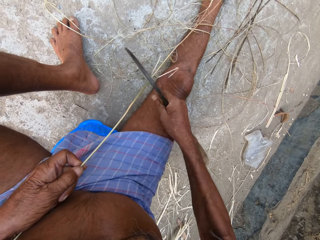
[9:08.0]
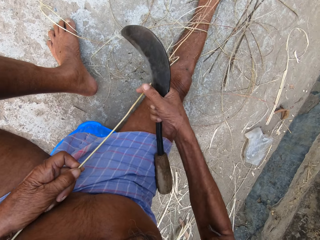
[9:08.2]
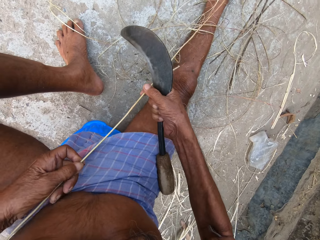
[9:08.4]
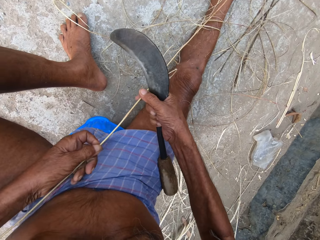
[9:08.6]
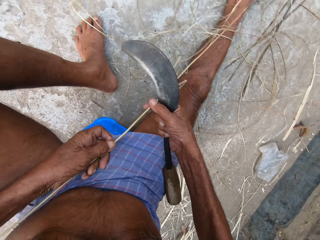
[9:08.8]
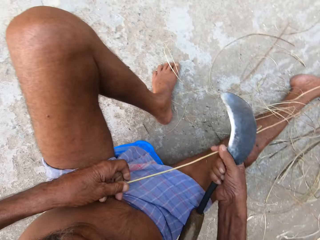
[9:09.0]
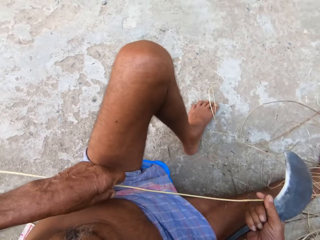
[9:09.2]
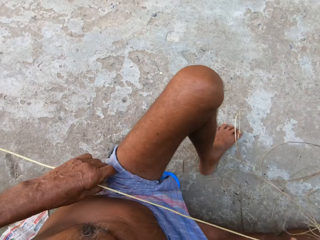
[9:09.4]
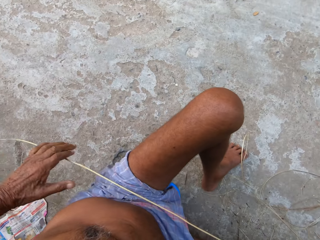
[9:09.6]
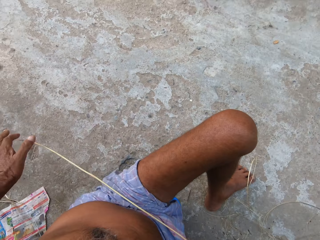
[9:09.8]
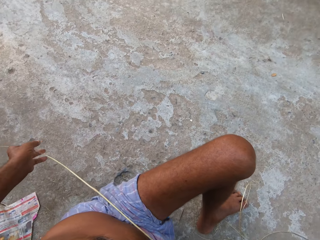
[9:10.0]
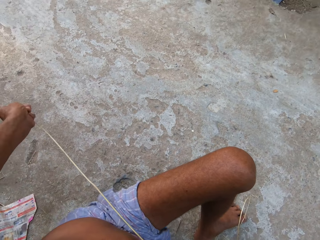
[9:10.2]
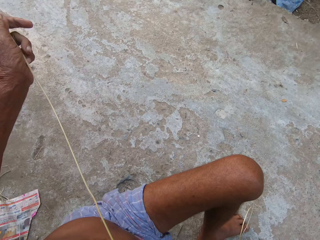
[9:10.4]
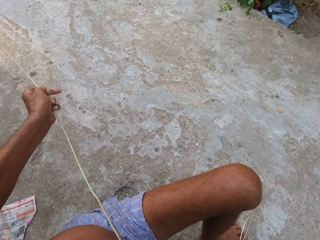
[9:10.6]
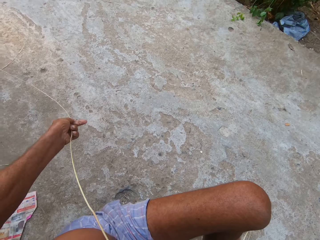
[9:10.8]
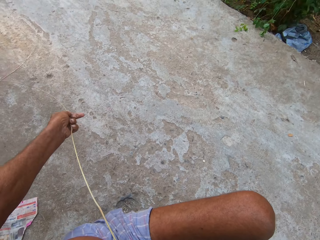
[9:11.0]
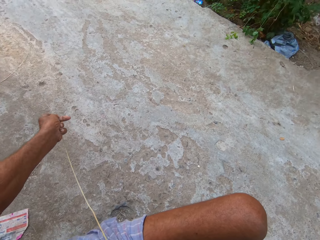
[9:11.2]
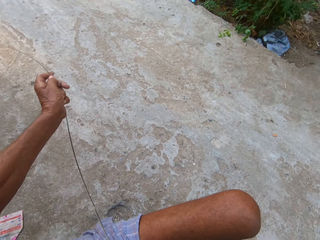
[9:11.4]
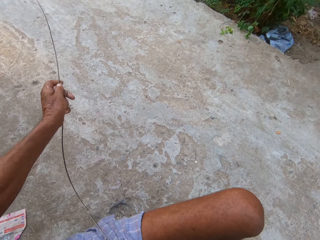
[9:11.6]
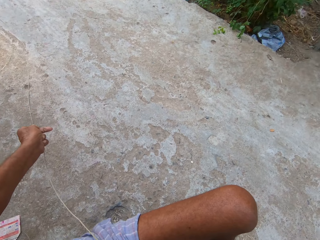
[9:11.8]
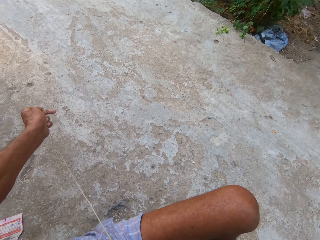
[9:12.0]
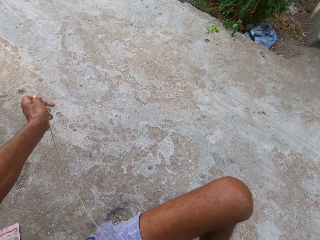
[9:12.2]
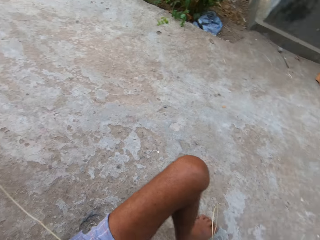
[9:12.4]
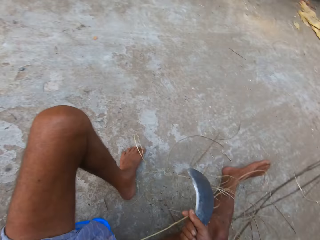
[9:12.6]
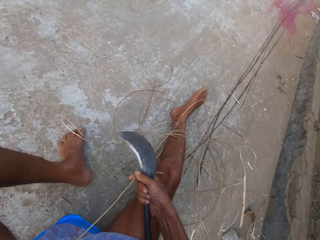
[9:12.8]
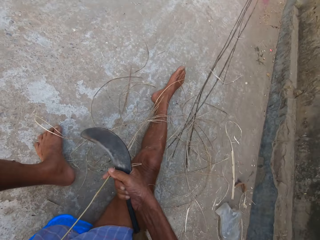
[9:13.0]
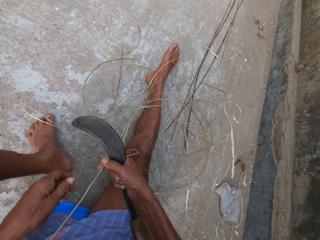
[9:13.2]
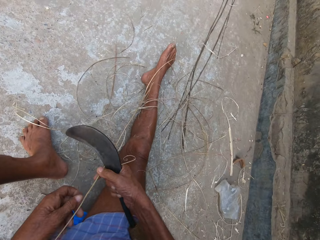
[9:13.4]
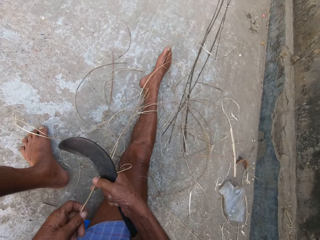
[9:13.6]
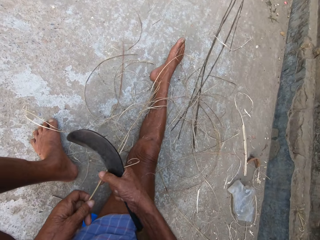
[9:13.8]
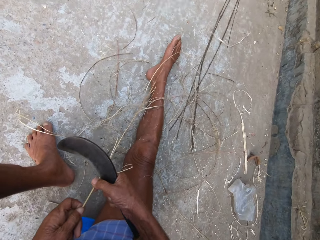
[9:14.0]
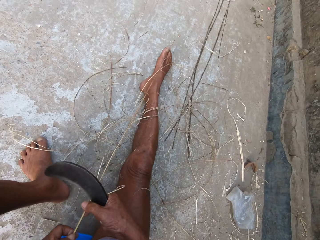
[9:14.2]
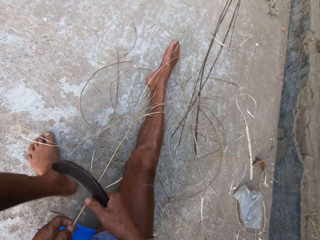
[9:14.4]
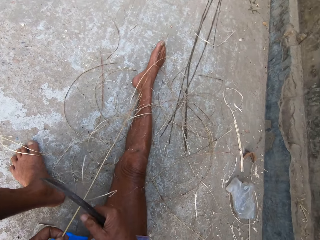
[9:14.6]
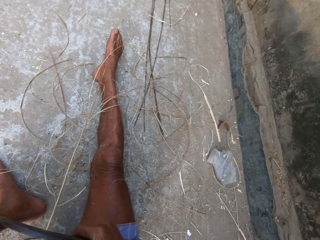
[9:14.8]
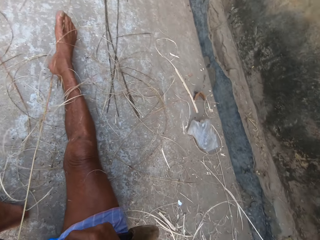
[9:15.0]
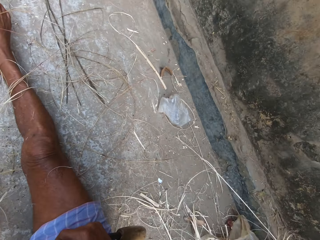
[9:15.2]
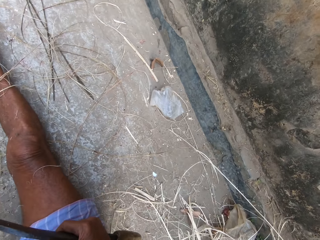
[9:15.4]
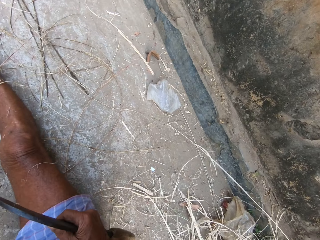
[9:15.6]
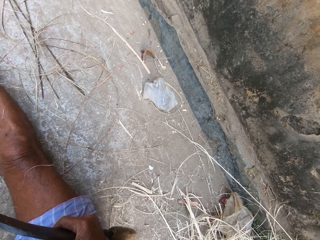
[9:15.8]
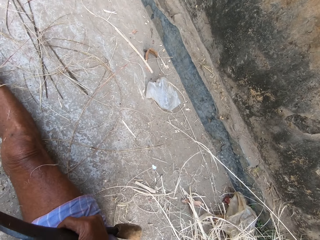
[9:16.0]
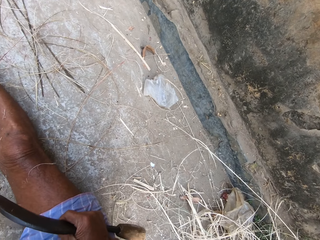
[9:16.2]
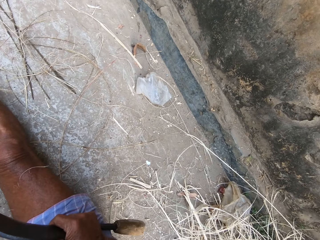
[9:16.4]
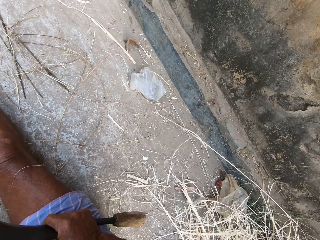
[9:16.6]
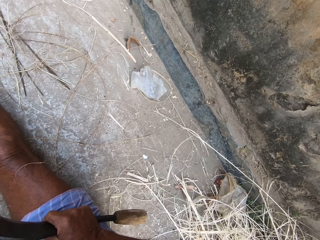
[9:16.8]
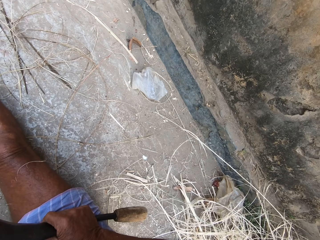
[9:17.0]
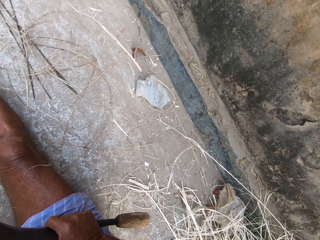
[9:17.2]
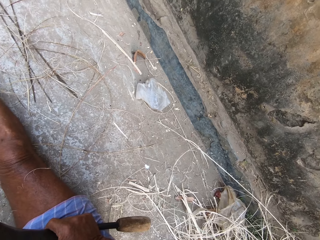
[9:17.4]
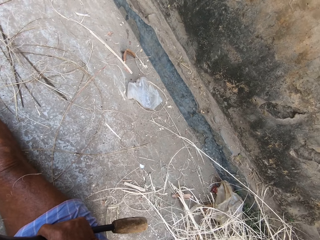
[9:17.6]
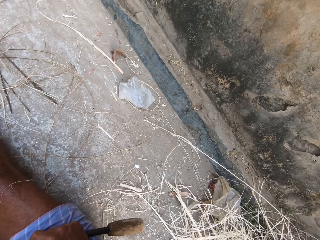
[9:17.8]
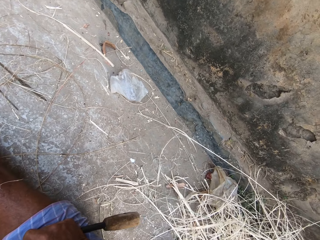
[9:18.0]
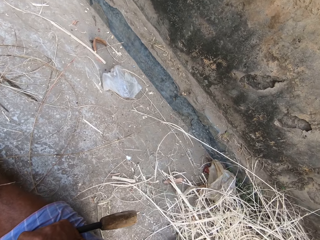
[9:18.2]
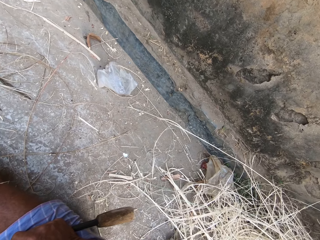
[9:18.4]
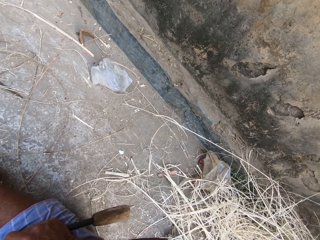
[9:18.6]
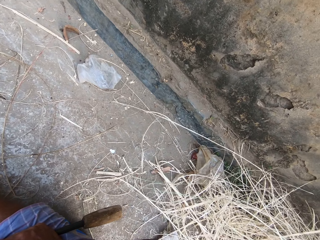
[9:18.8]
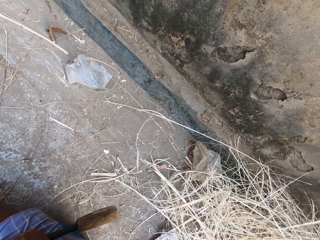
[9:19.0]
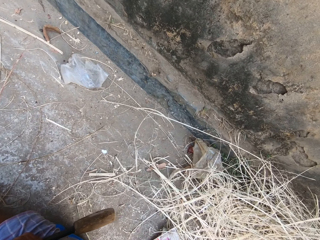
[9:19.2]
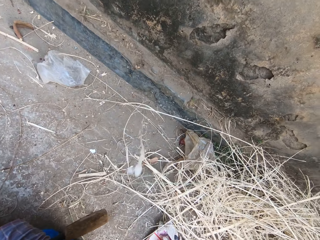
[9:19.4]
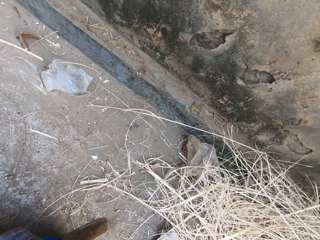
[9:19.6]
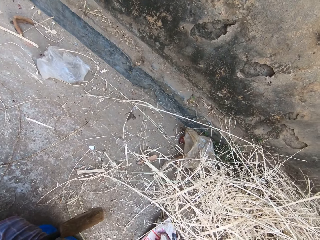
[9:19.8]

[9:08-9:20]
The camera wearer pulls the broom stick or sisal from behind with his left hand. He straightens the sisal. He coughs.

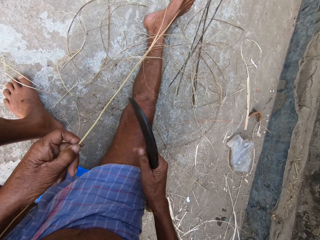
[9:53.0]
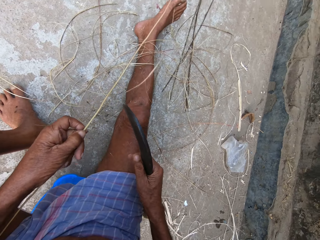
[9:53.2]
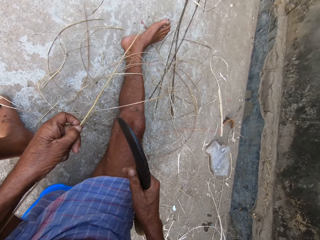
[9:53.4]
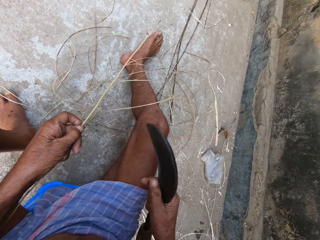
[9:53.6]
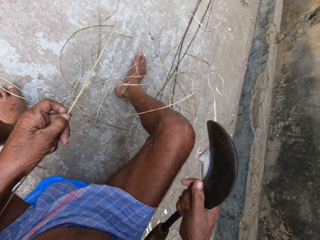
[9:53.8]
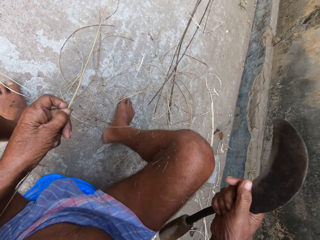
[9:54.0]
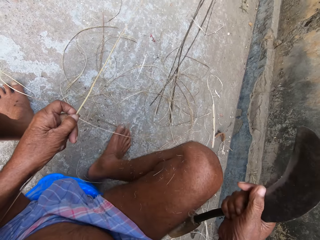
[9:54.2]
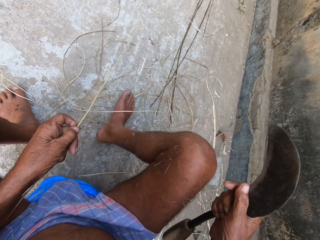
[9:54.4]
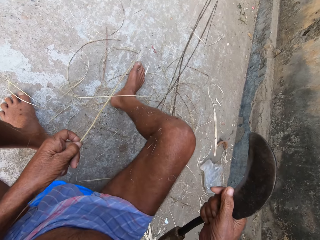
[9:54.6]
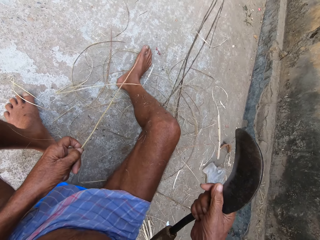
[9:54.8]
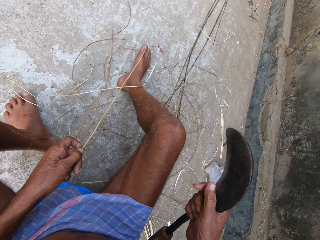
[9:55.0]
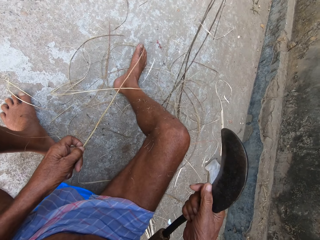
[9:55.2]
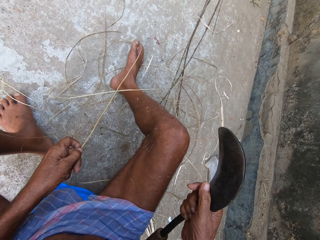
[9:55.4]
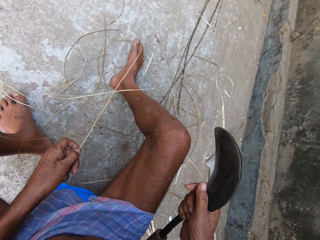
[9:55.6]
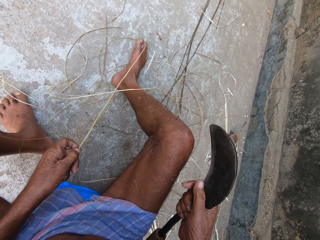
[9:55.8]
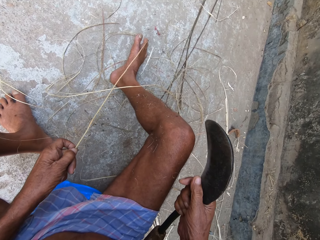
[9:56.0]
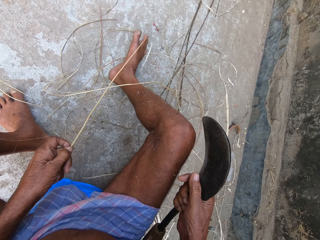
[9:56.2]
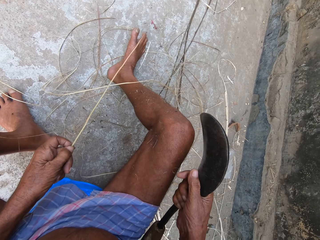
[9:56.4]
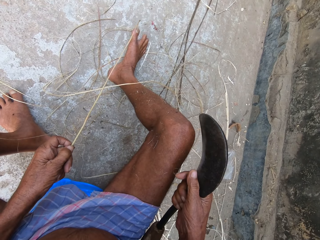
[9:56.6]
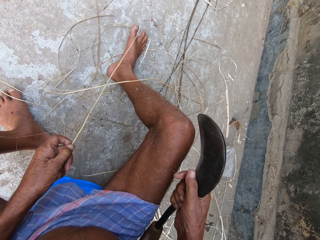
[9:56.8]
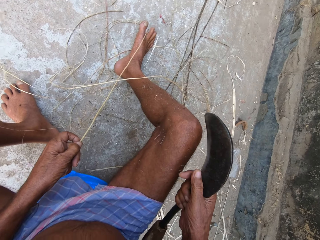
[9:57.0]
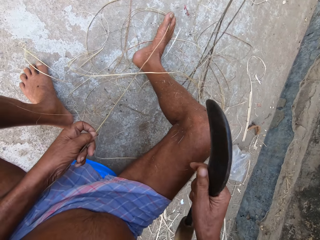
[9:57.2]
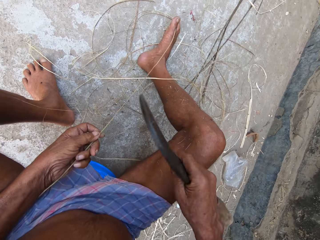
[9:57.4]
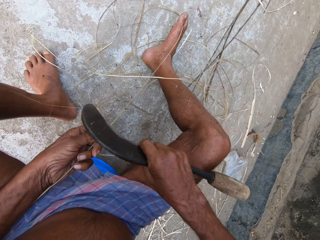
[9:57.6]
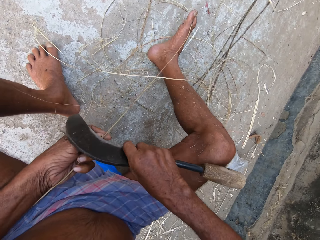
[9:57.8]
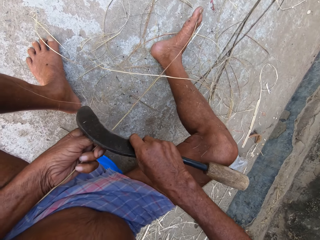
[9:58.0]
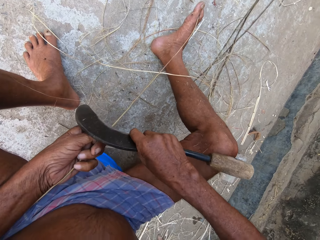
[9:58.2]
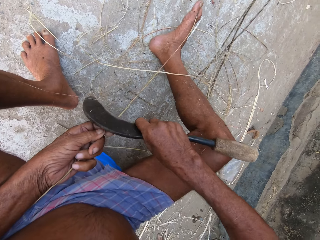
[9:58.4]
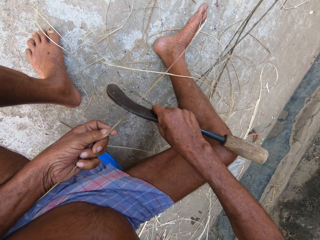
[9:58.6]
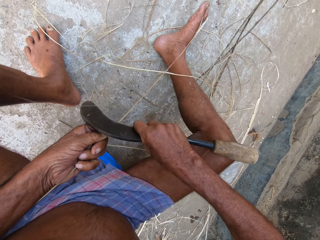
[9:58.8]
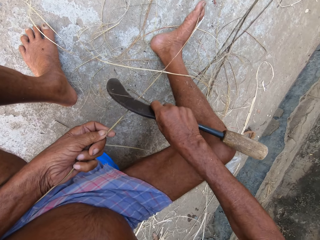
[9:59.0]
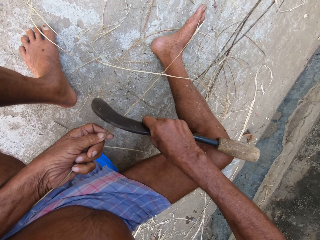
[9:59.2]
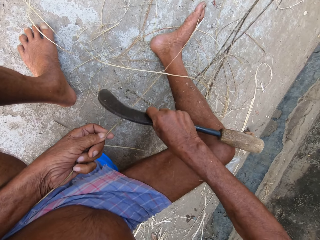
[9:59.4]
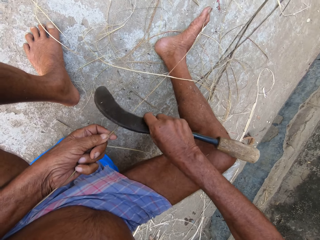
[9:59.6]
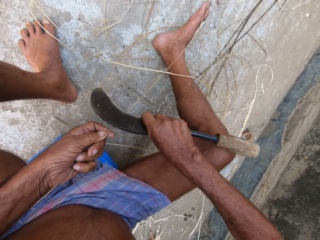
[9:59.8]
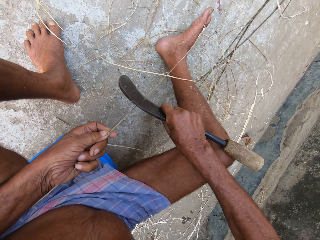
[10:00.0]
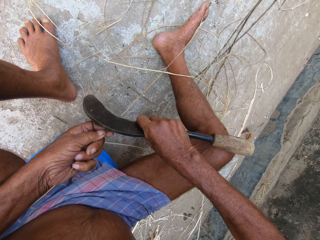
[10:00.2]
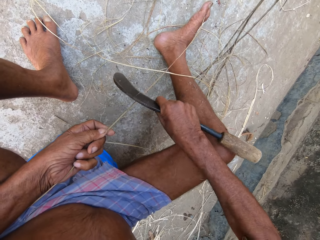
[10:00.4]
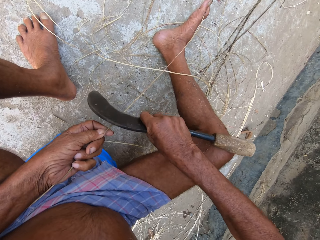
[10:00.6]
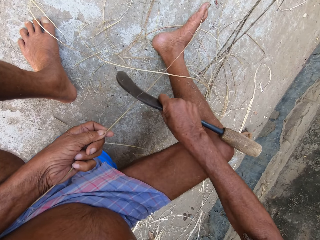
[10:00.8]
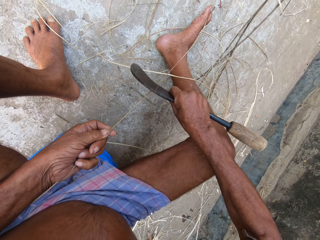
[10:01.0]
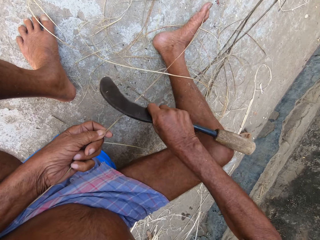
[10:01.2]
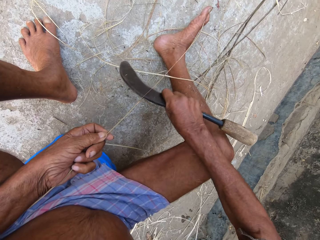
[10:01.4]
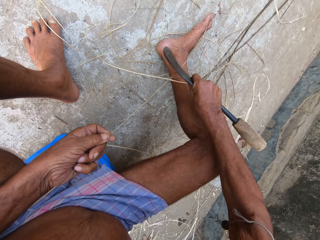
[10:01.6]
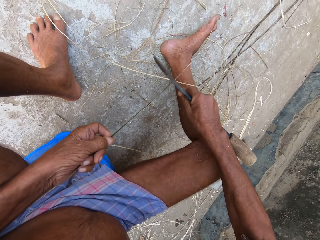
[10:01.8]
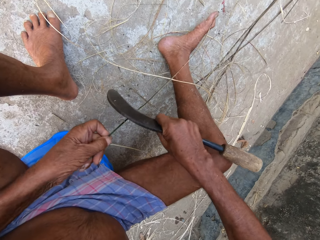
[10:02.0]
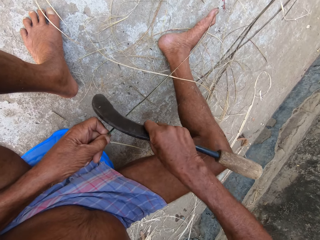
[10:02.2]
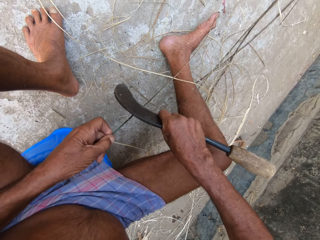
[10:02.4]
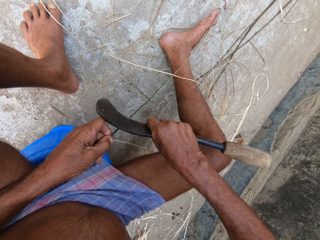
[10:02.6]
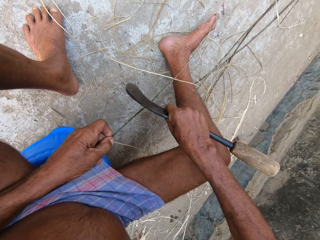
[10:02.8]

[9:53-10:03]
The camera wearer holds the coconut frond with his right leg. He scrapes the edges of the coconut frond with the knife in his right hand.
